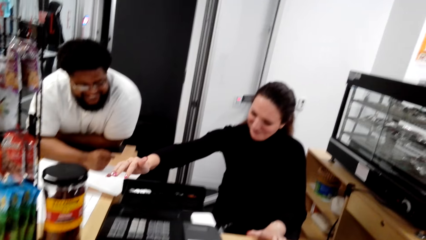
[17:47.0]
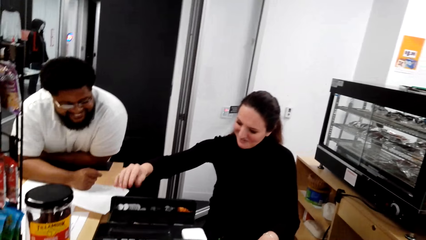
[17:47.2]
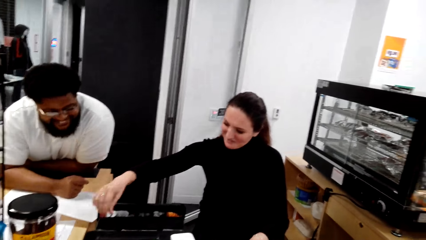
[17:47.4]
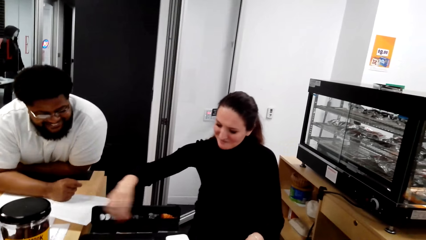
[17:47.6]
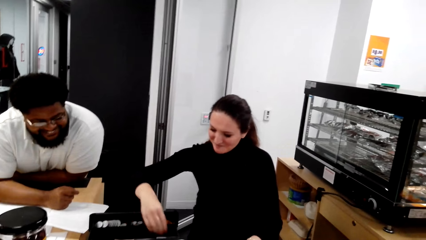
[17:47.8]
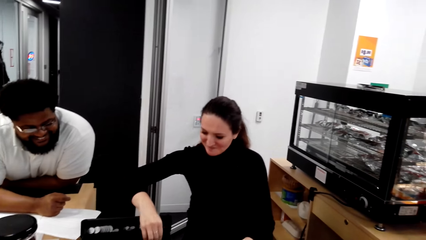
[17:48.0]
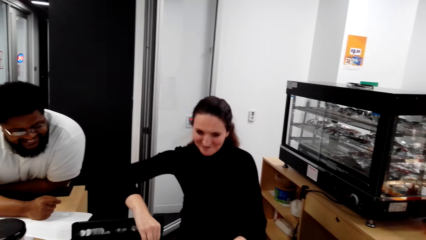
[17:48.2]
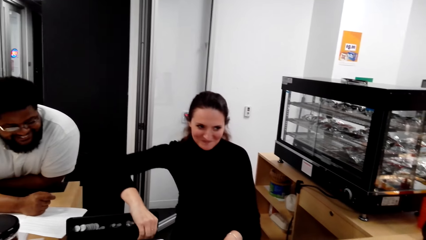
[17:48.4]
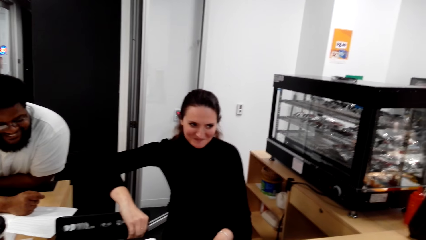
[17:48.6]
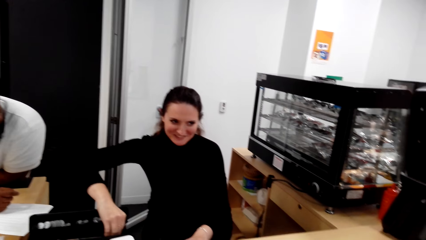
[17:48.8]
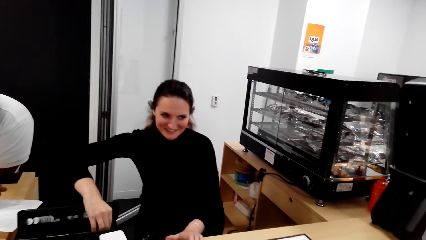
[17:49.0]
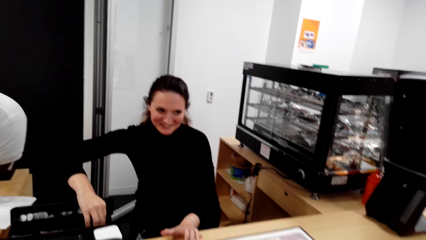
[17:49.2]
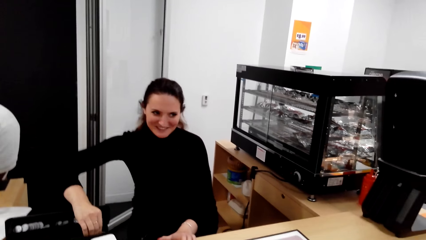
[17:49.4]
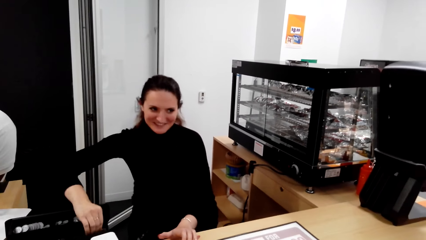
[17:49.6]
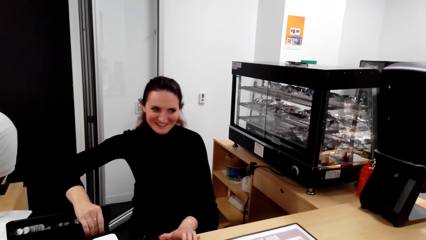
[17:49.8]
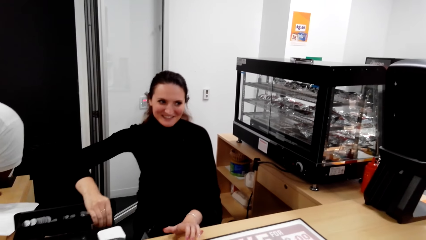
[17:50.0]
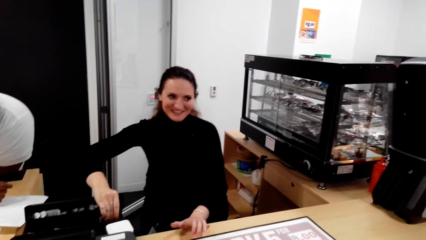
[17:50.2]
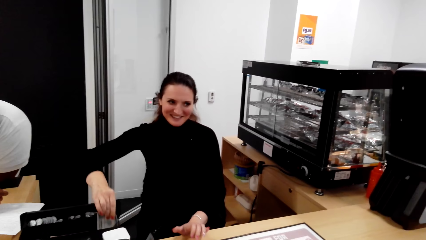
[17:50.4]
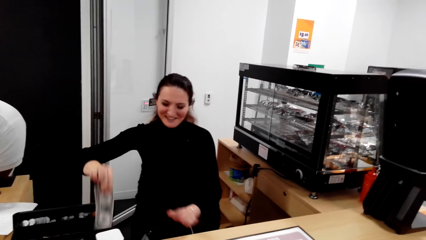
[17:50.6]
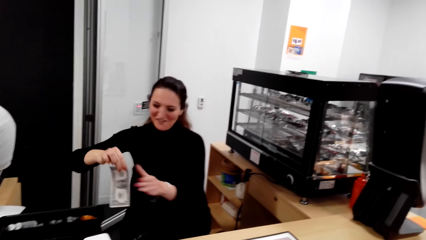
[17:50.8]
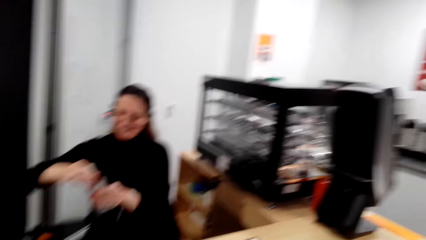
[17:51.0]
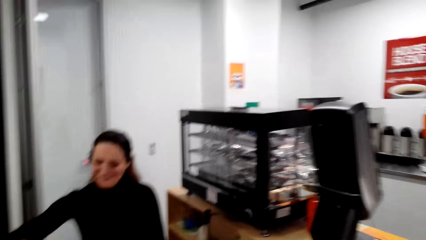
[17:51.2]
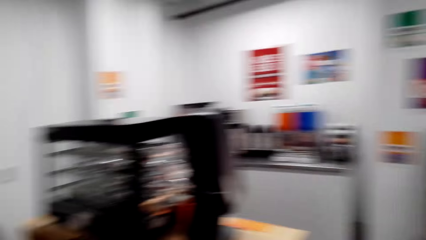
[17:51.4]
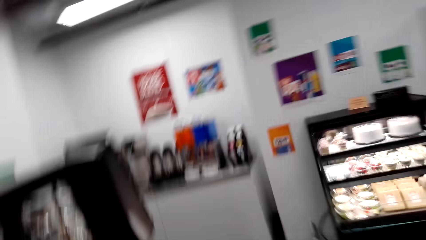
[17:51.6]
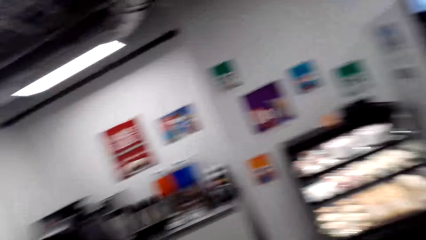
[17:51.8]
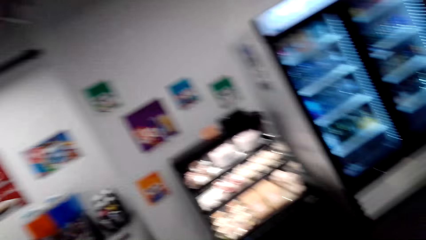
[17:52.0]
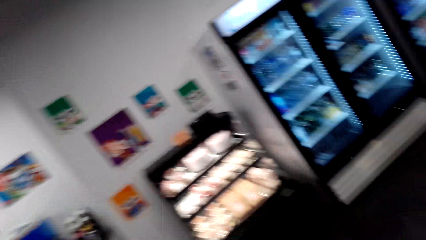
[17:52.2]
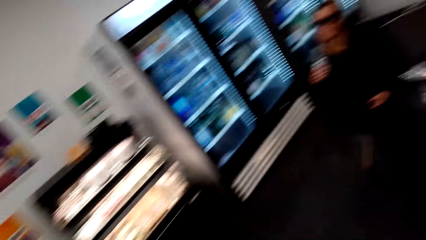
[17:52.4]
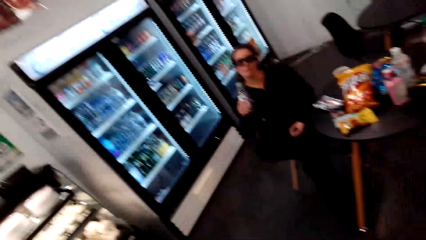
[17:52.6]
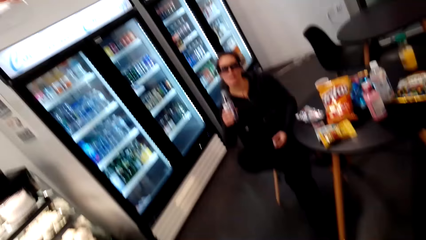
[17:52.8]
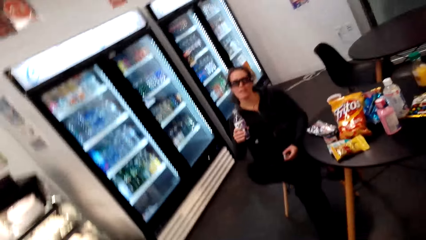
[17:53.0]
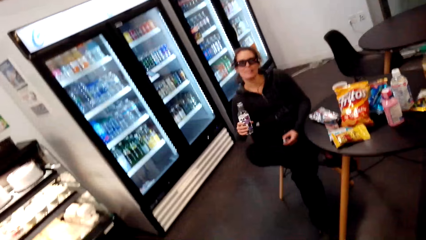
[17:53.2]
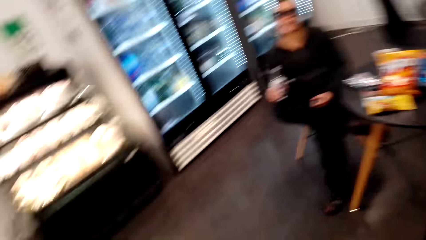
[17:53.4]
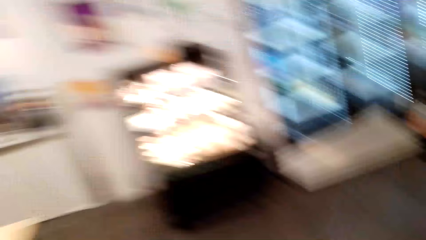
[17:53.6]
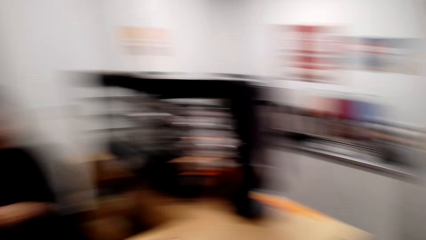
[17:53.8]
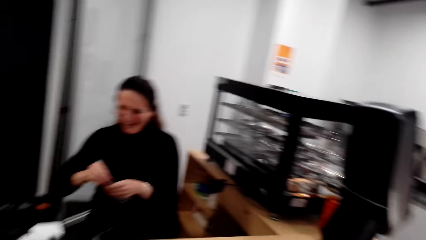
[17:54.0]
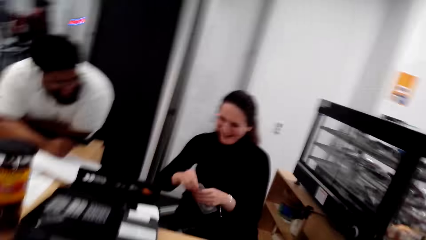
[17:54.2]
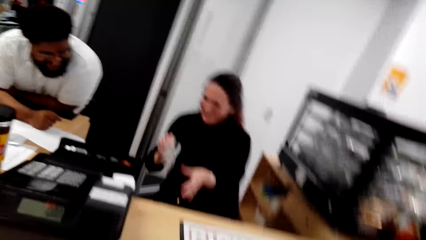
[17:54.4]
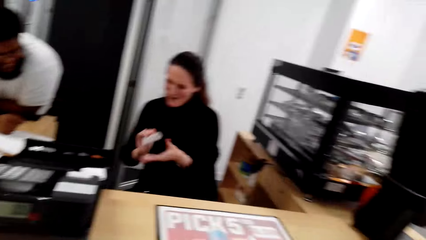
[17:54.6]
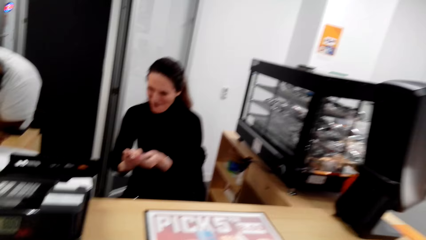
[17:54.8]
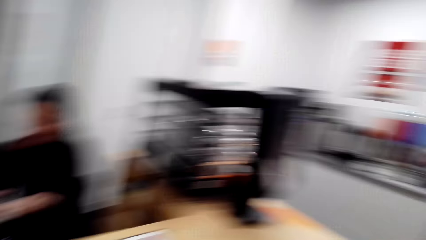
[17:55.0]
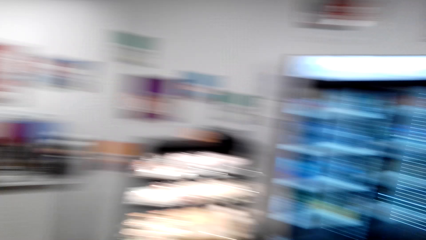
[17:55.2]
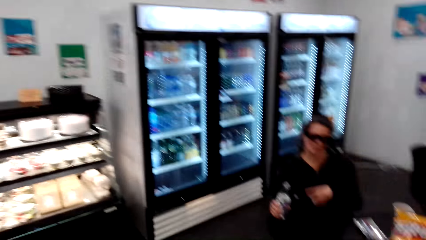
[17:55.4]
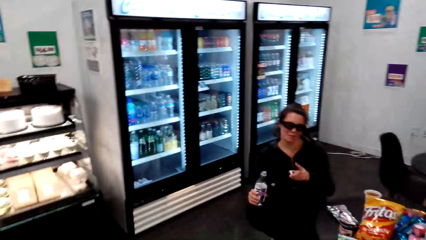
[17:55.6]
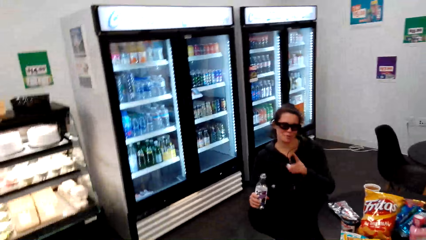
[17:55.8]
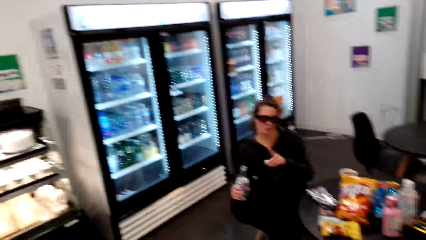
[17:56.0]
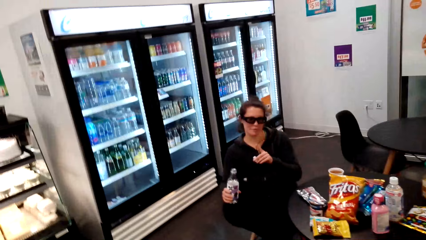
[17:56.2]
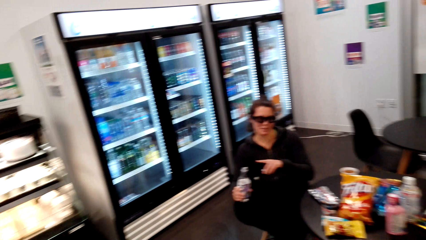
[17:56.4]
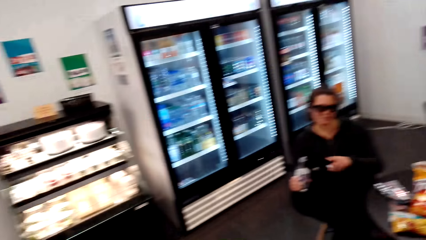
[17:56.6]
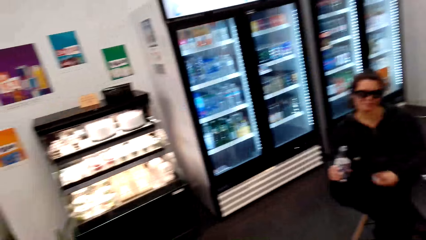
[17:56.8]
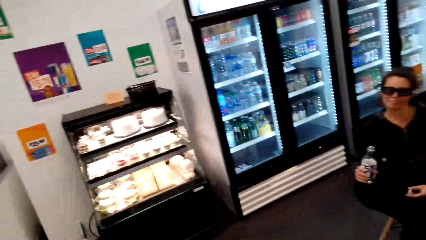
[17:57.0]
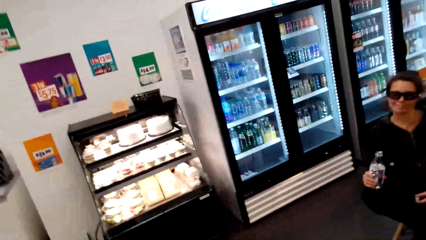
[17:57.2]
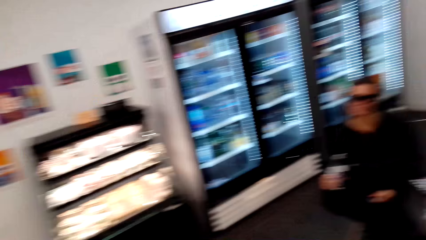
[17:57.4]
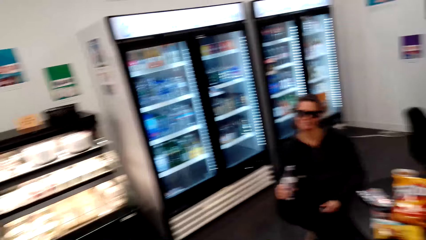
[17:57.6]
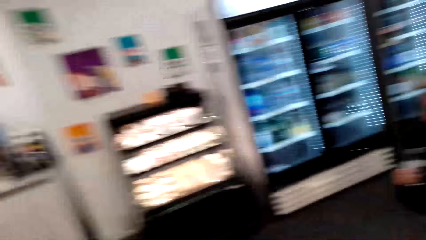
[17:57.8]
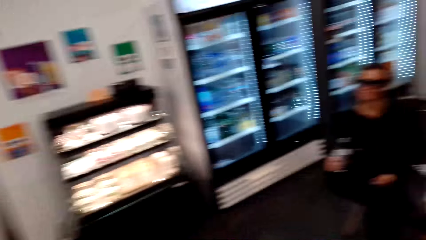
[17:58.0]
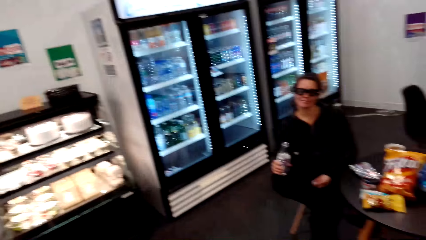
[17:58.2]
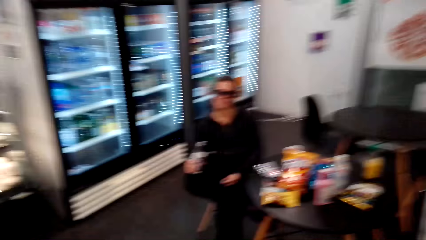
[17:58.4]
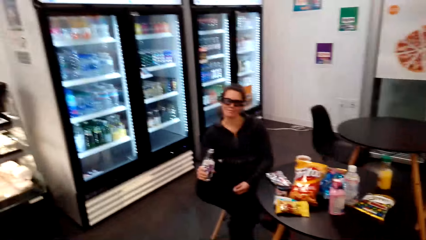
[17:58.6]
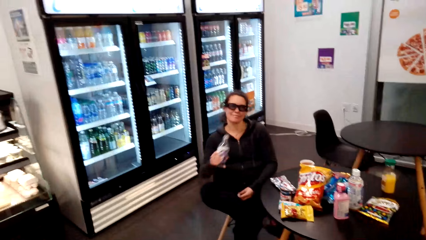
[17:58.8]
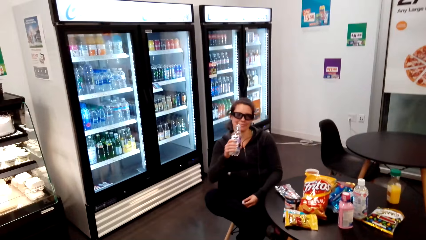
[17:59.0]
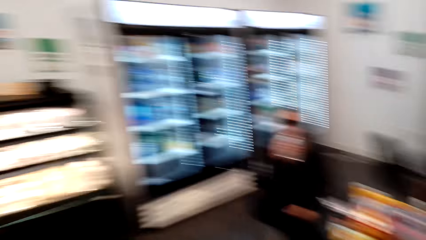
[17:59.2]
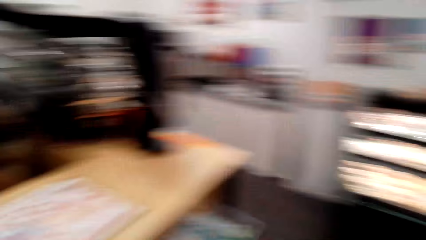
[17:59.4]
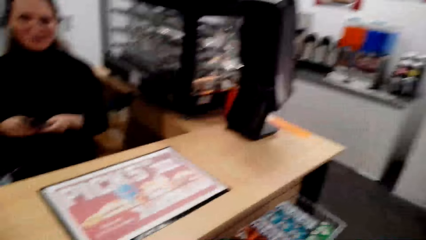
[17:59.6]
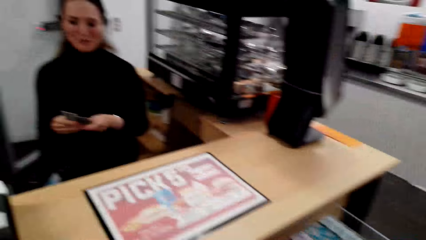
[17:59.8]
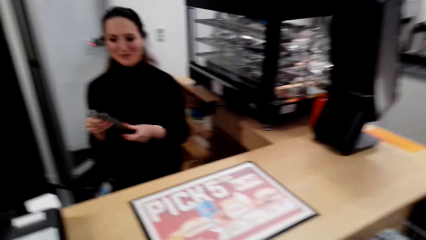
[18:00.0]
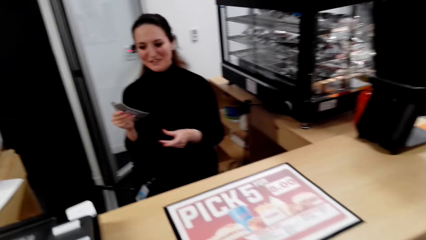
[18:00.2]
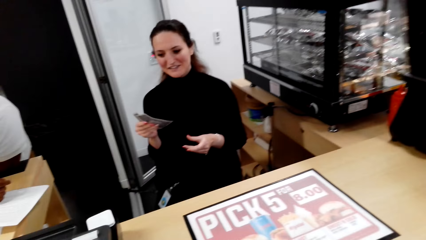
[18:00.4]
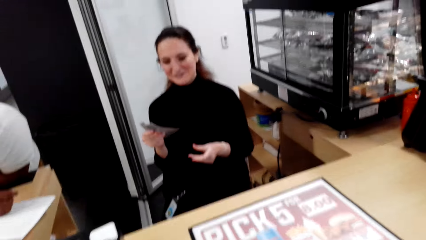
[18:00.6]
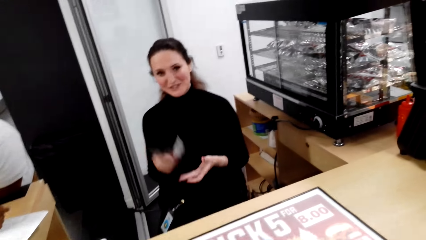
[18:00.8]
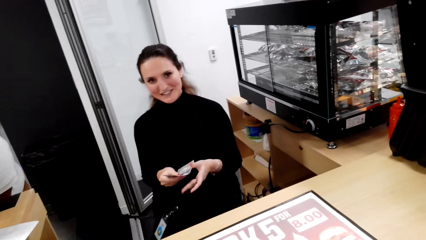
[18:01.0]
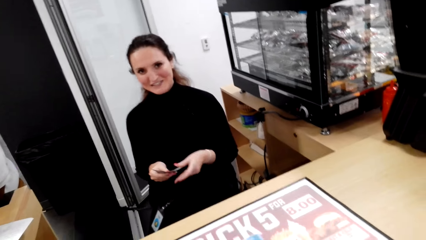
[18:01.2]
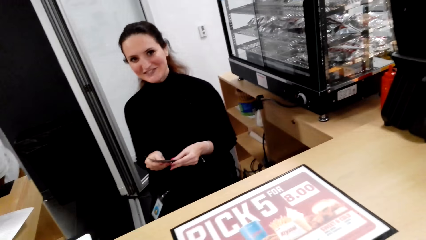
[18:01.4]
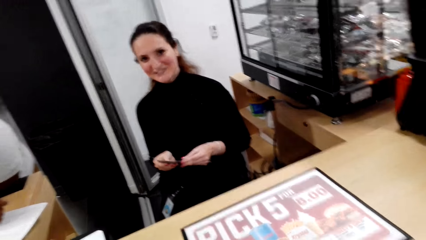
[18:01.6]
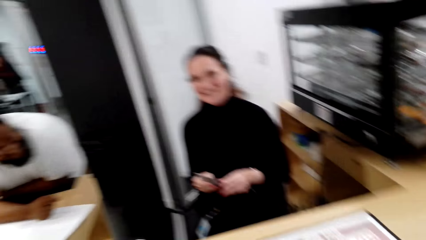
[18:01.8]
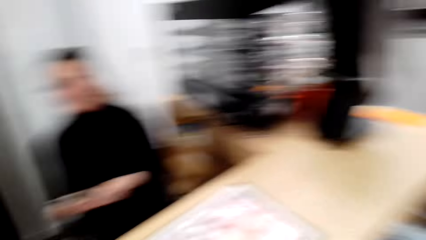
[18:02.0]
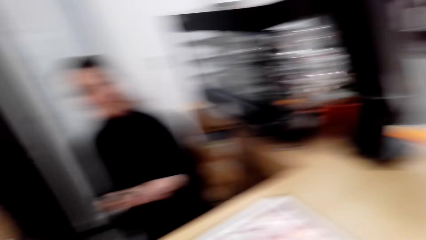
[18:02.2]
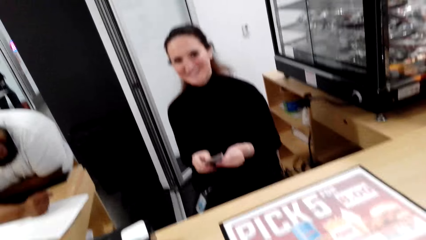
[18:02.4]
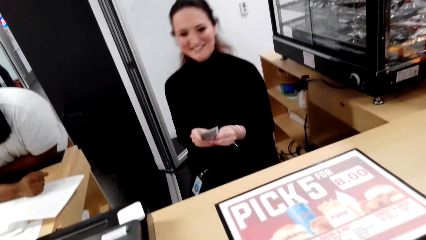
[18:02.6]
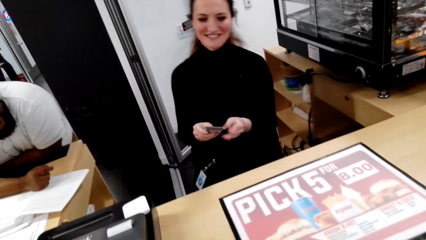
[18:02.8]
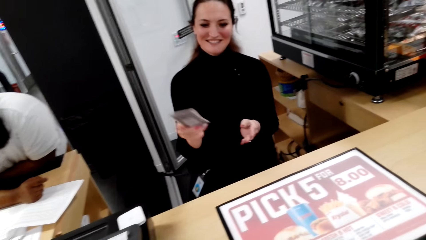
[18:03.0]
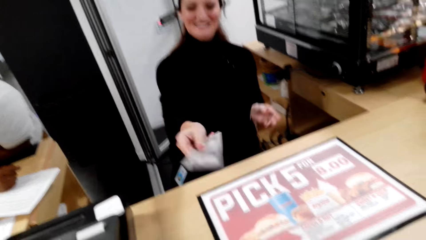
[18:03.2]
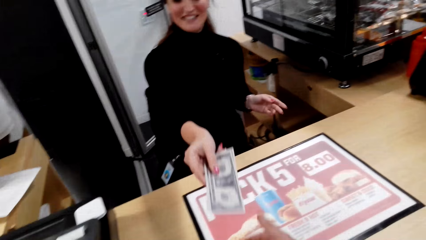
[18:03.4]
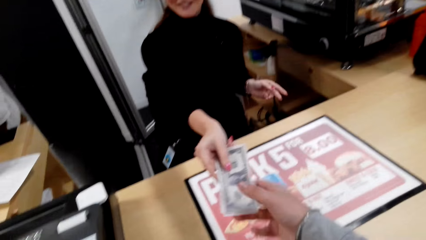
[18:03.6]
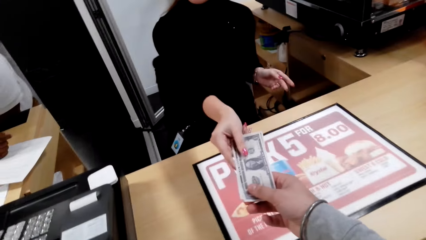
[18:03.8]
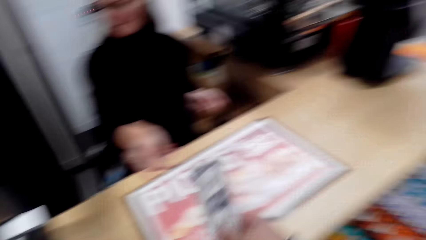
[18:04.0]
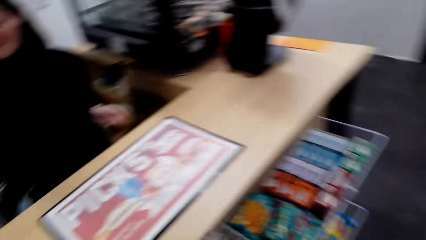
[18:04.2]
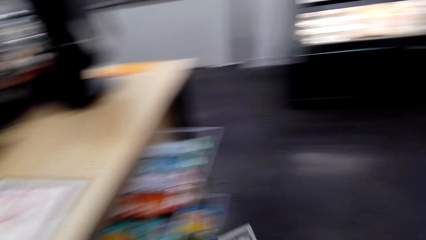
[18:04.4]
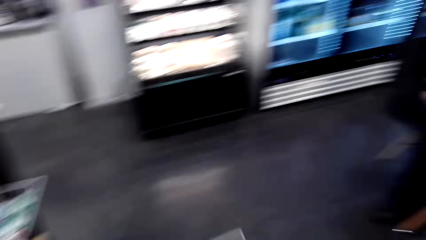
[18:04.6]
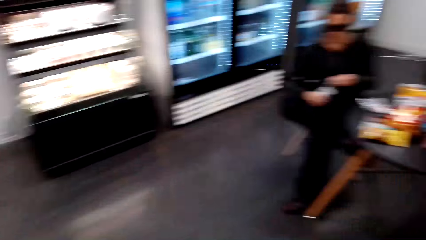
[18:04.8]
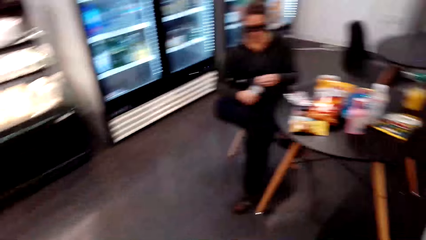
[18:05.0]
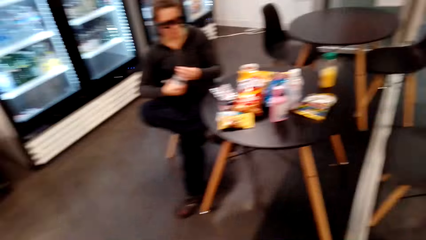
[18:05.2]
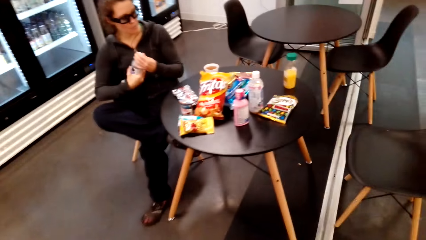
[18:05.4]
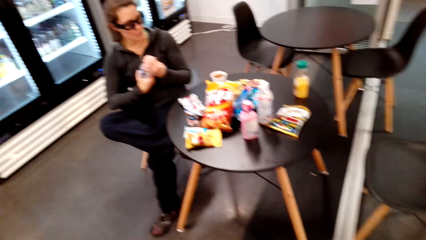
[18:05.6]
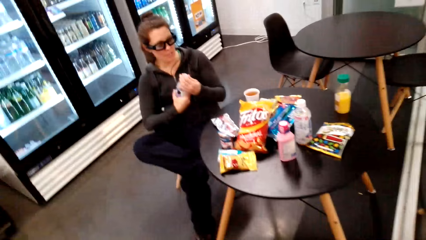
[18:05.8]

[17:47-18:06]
A lady pulls out notes from the cashbox. The camera wearer turns to another lady. The other lady holds a bottle. The first lady counts money. The other lady talks to the camera wearer. The other lady holds up the bottle. The first lady holds the notes. The first lady counts money again. The first lady talks to the camera wearer. The first lady hands the cash to the camera wearer.
